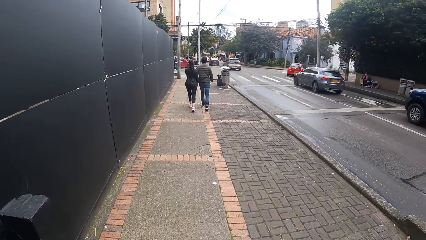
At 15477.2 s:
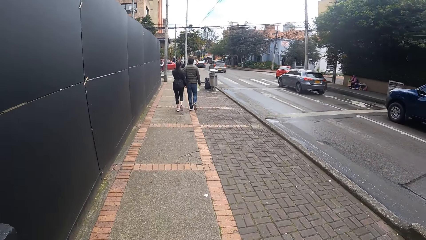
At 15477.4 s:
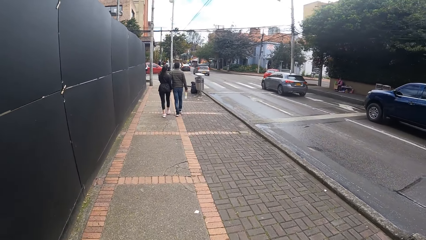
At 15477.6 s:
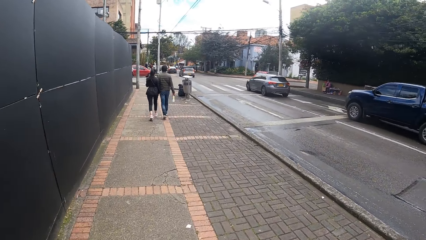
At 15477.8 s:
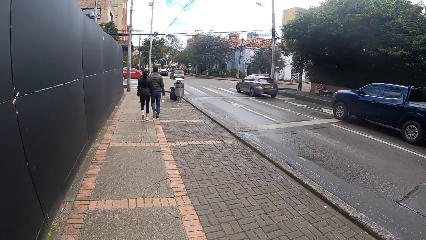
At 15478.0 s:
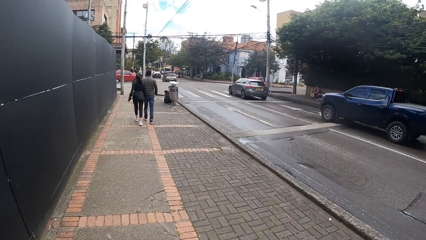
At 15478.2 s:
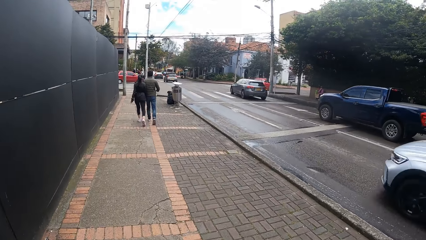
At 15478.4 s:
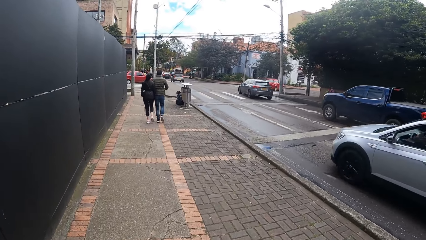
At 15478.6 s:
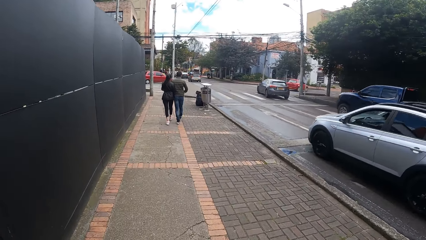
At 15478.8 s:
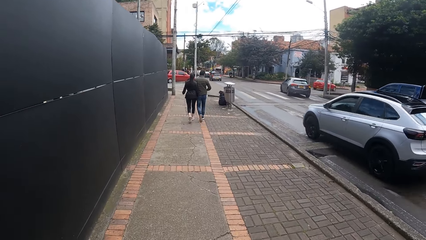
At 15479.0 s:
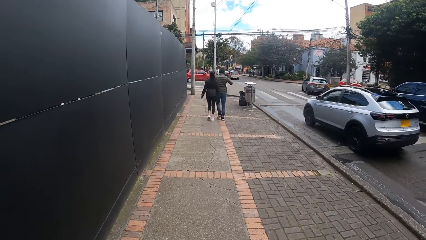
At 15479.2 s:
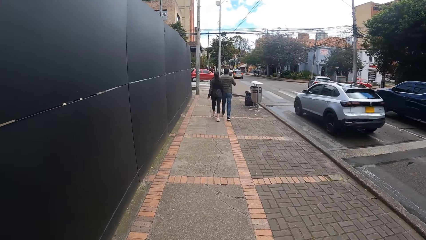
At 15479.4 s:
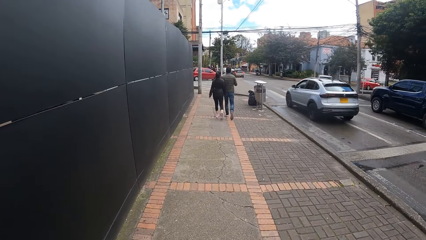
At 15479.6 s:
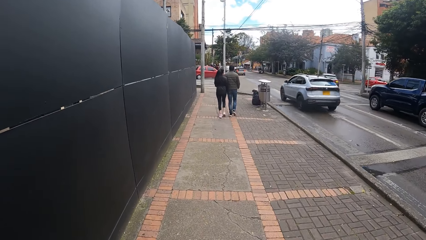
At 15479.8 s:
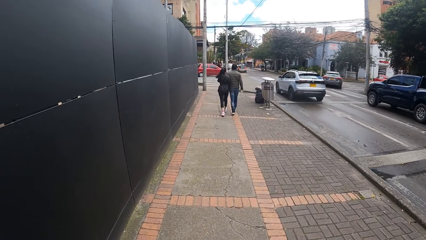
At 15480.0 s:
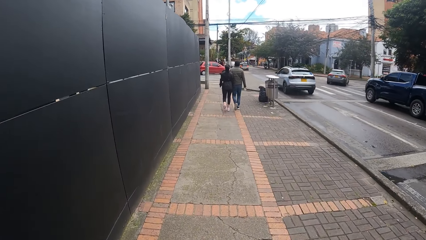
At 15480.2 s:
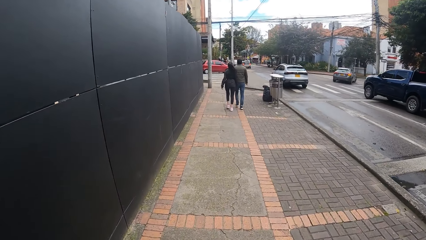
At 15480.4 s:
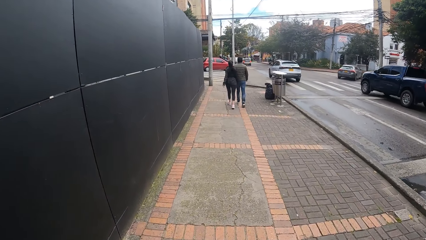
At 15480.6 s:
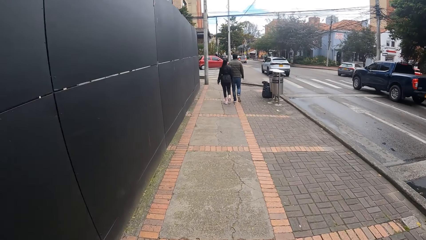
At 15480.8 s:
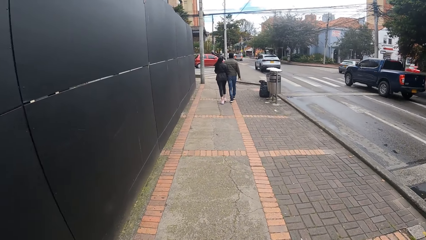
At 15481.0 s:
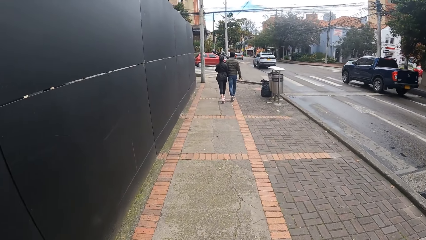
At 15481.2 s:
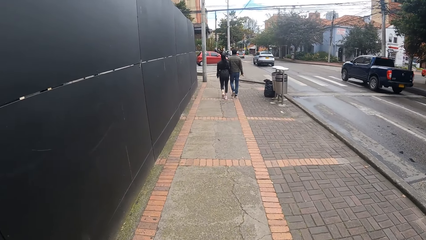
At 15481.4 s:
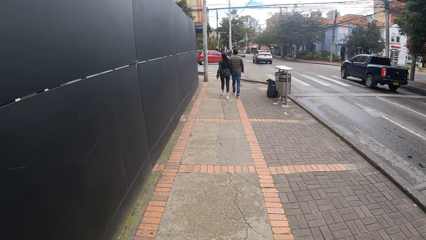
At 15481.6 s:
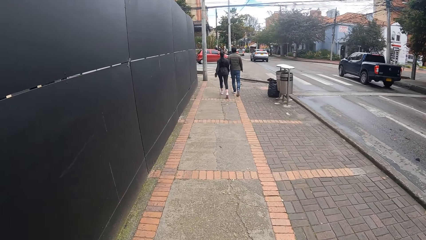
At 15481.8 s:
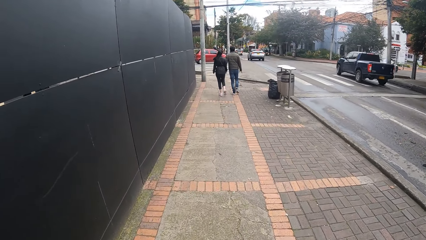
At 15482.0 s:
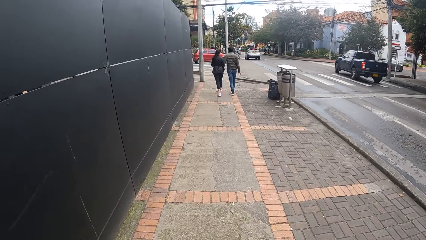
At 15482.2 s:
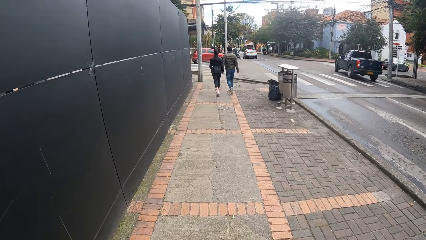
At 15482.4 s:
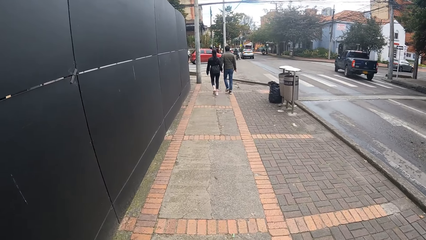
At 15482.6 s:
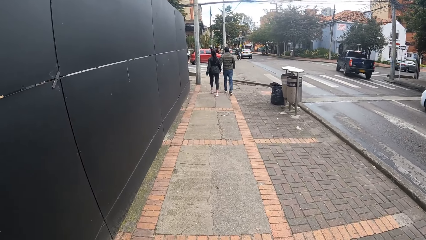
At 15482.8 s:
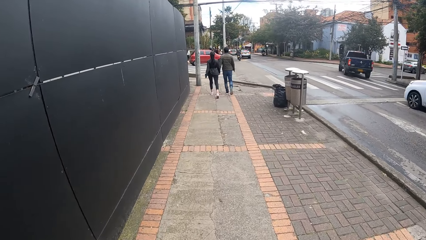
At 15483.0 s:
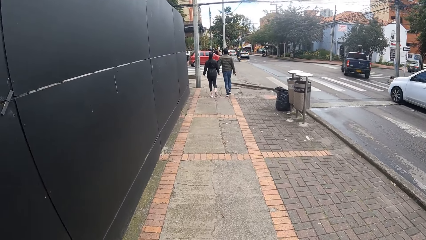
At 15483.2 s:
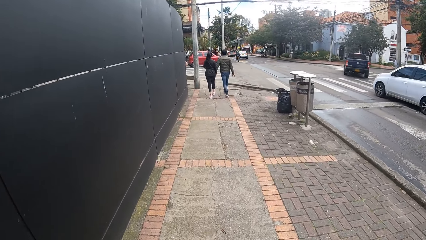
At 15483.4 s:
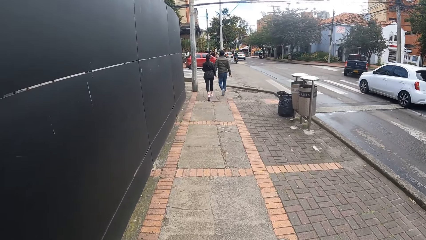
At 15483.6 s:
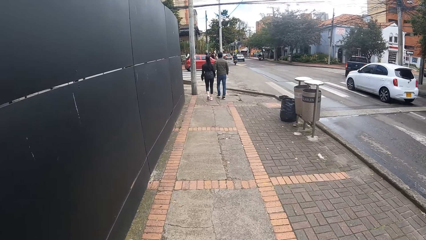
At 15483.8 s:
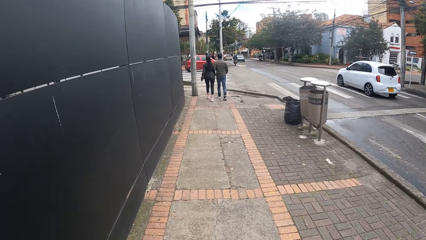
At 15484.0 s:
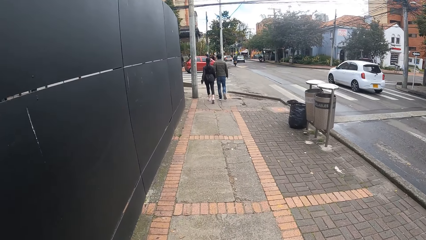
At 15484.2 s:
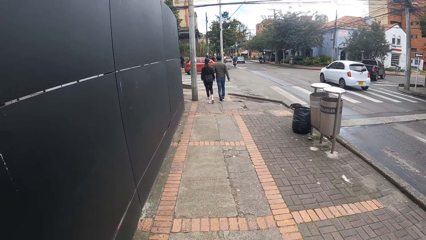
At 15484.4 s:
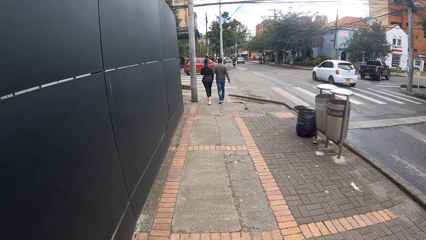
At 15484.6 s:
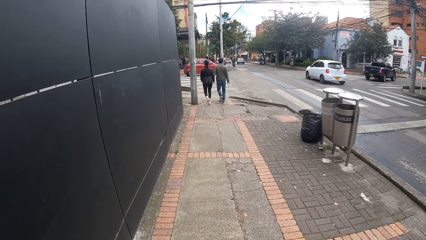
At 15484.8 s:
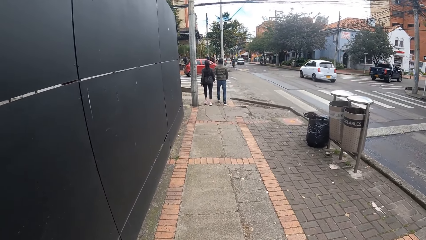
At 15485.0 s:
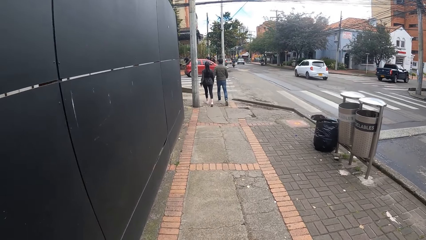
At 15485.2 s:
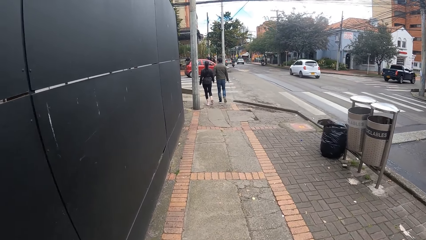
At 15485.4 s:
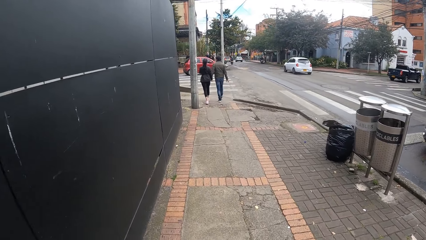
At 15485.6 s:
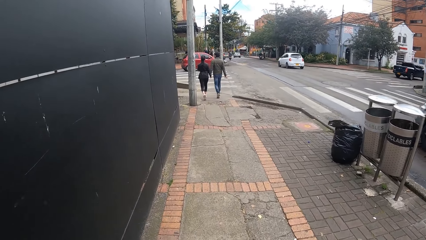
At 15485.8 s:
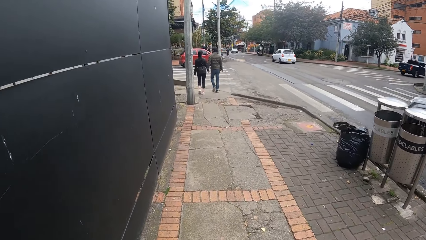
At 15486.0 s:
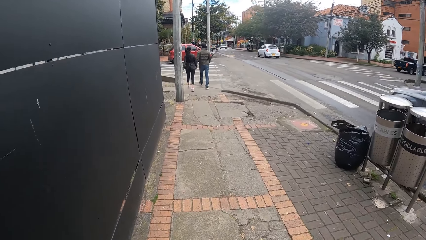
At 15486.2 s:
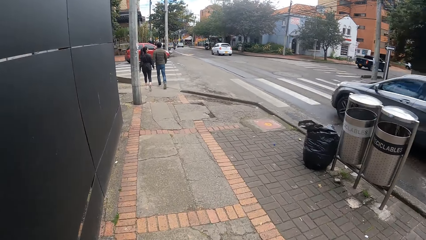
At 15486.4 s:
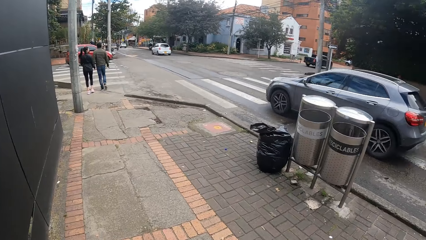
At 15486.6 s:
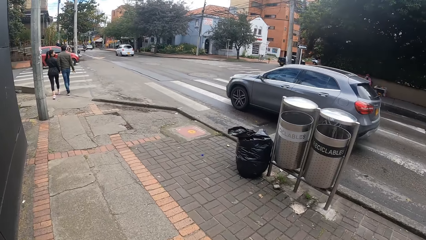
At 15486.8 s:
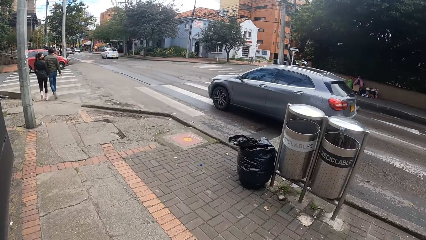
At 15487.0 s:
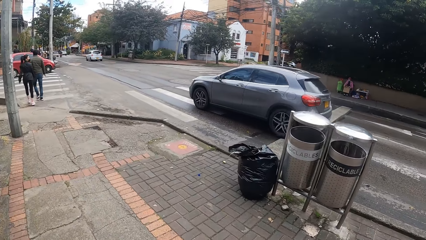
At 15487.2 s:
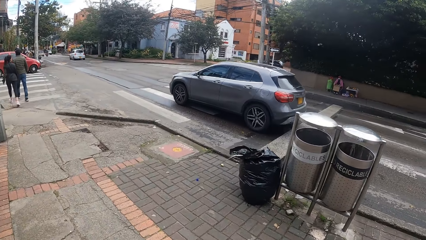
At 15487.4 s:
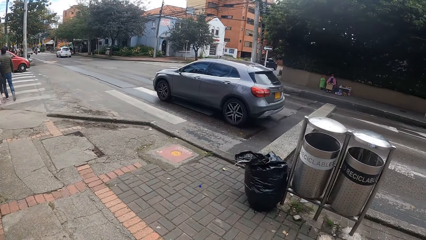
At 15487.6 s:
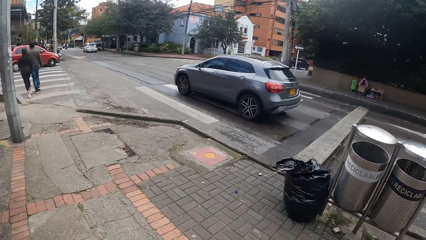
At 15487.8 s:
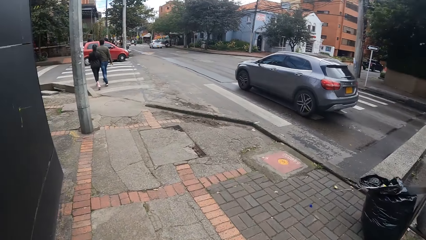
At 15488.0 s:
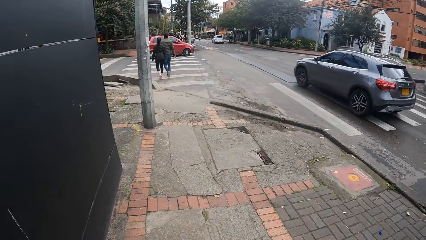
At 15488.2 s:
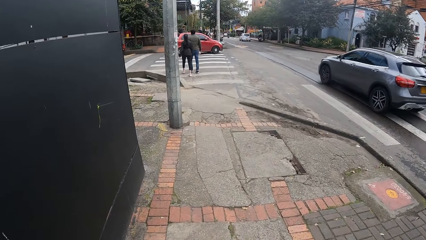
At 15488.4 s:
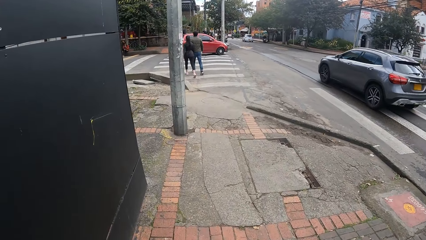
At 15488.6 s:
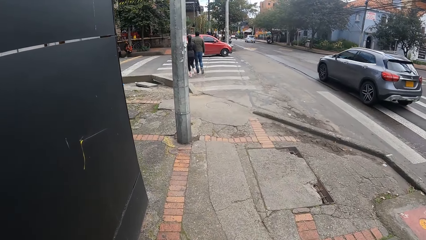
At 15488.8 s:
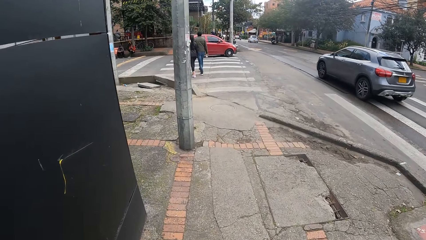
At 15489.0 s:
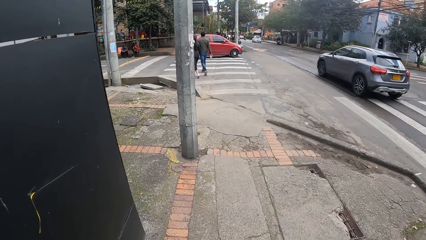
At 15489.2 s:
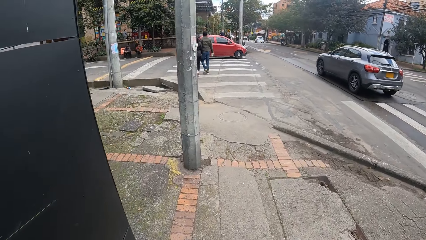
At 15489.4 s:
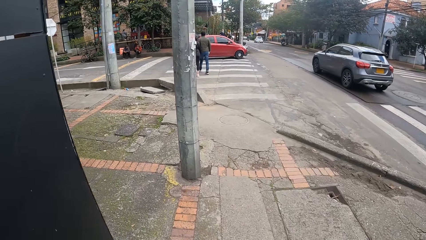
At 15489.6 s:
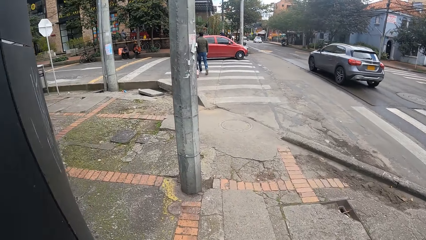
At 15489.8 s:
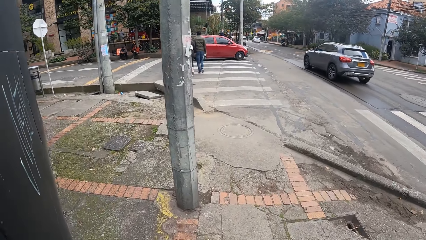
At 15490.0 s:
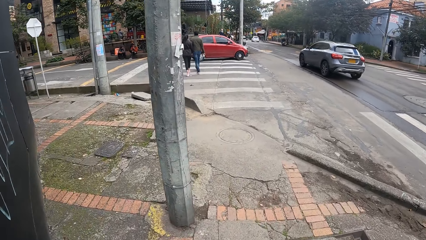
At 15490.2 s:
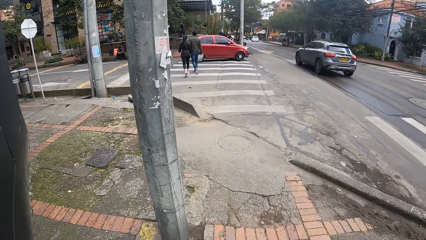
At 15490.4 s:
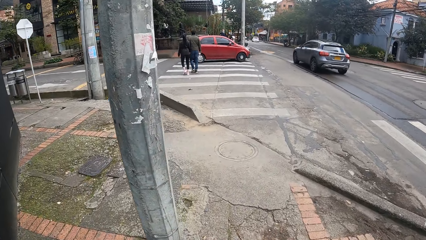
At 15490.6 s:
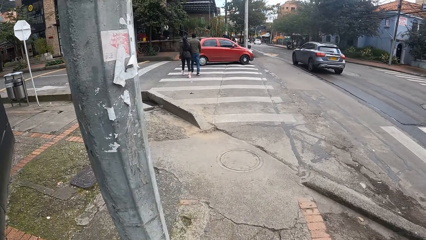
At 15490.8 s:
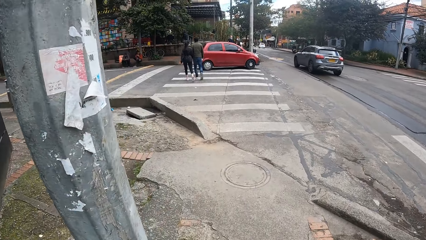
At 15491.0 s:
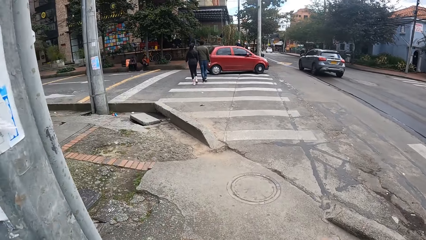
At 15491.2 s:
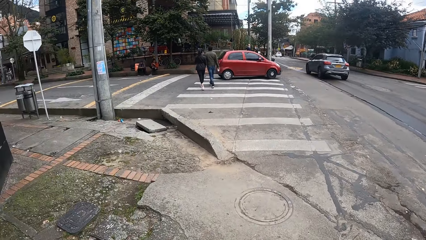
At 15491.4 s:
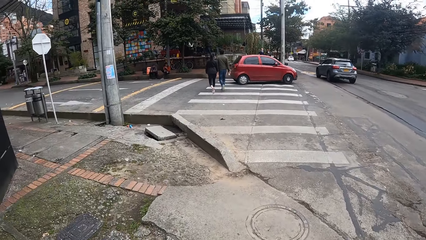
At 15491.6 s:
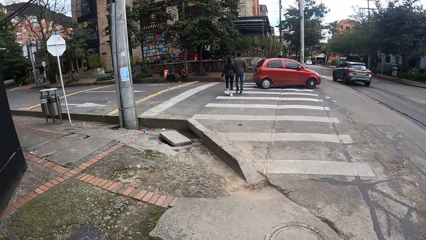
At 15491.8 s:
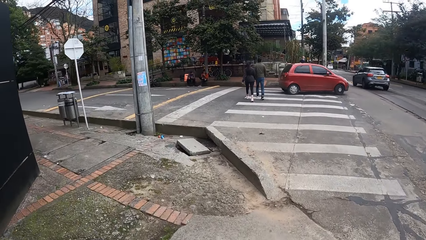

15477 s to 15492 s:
A grey car drives past the camera wearer. A grey car drives past the camera wearer again.
